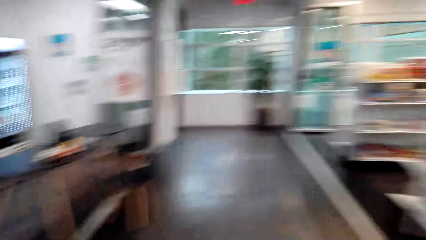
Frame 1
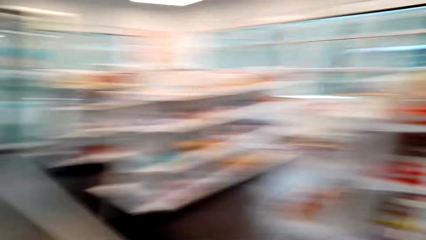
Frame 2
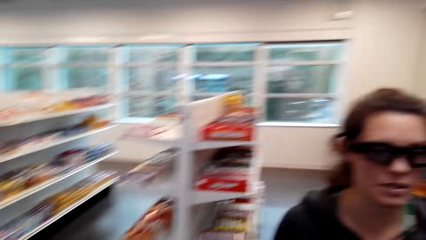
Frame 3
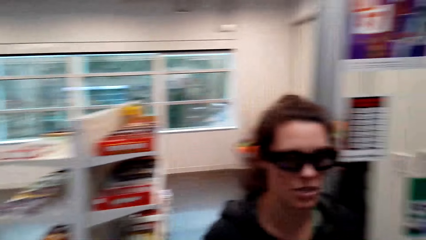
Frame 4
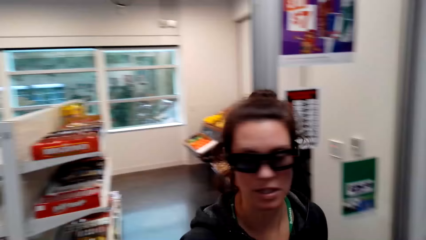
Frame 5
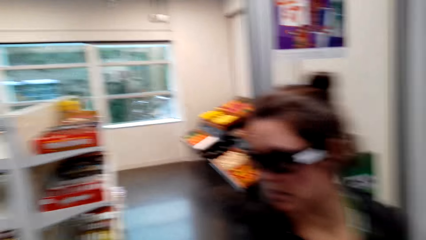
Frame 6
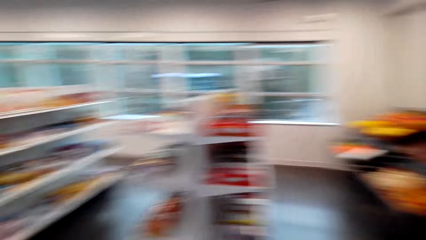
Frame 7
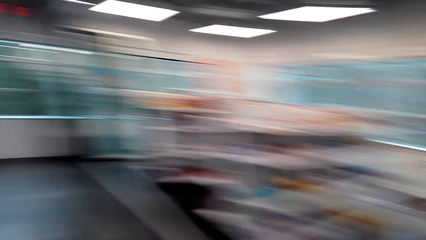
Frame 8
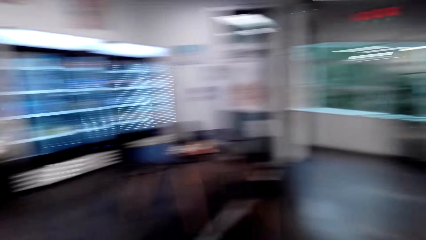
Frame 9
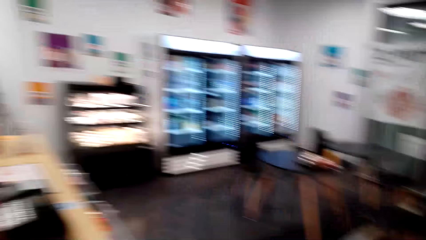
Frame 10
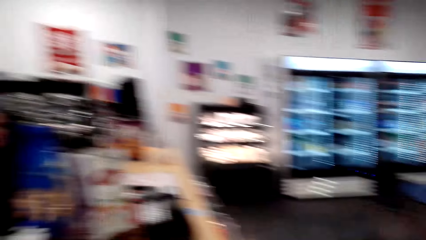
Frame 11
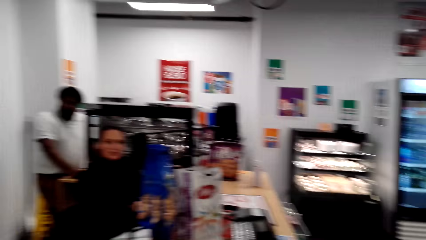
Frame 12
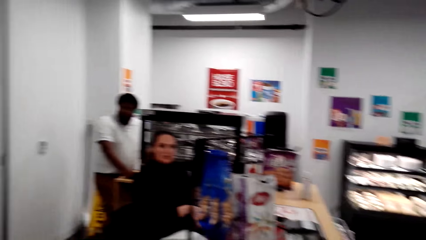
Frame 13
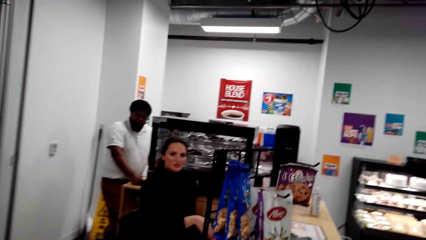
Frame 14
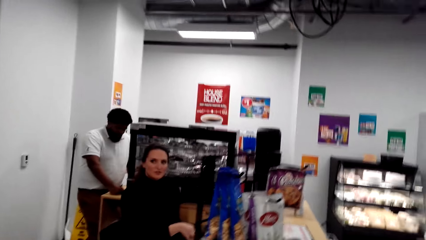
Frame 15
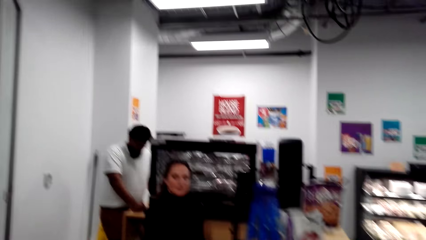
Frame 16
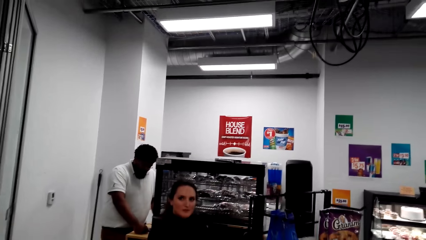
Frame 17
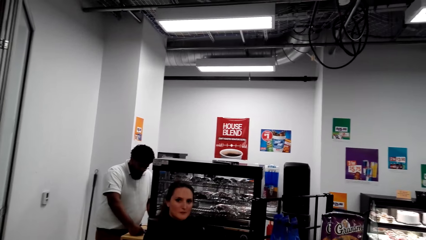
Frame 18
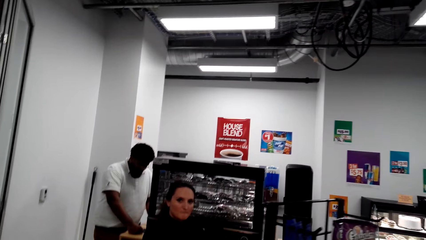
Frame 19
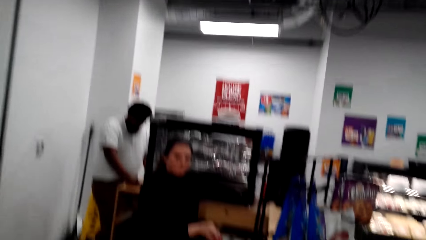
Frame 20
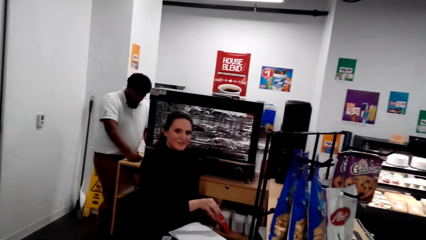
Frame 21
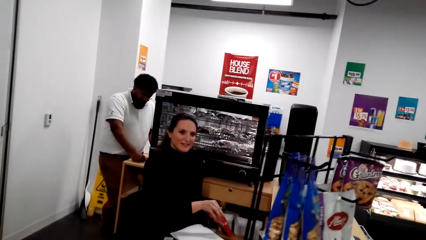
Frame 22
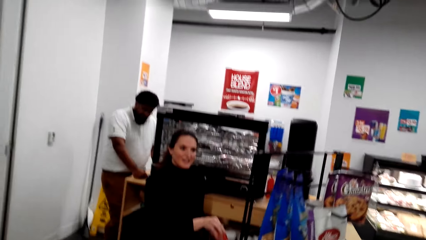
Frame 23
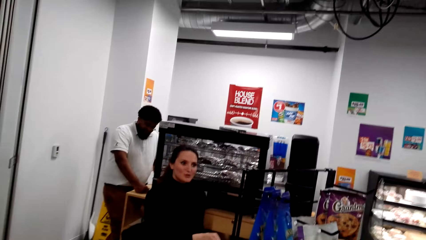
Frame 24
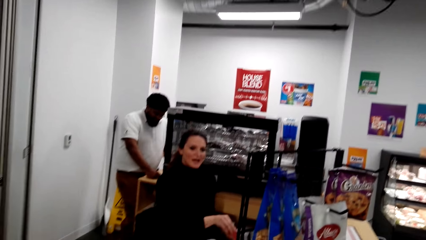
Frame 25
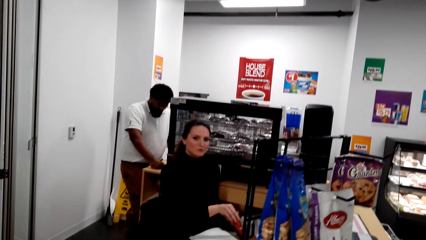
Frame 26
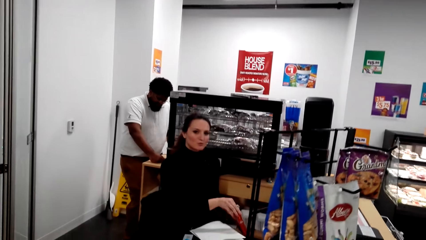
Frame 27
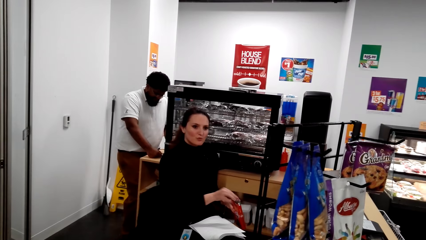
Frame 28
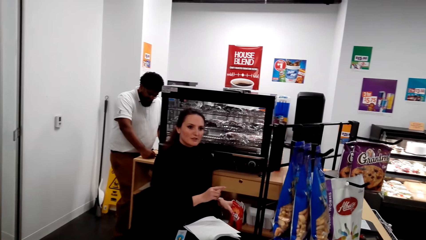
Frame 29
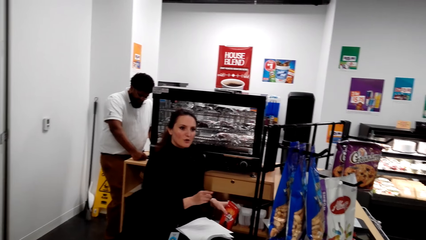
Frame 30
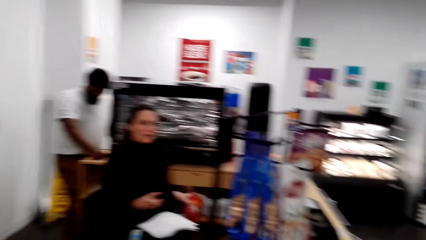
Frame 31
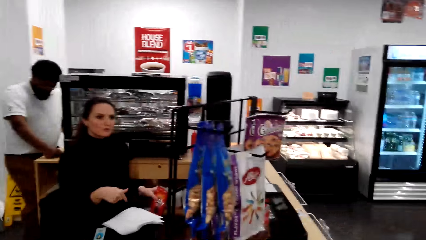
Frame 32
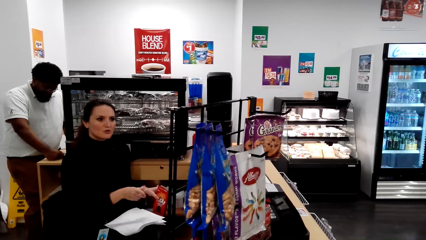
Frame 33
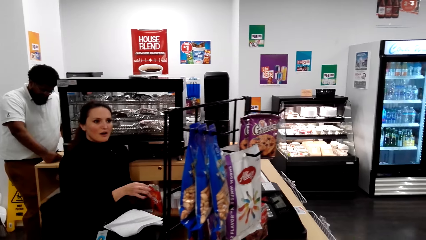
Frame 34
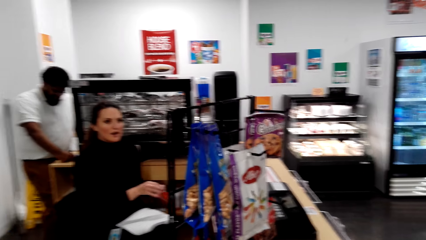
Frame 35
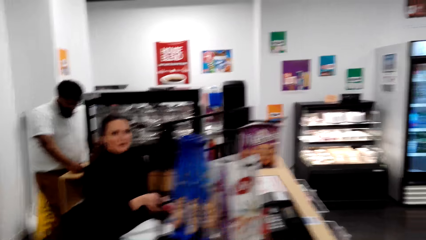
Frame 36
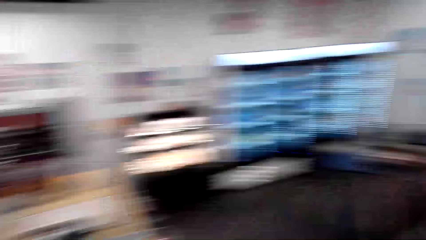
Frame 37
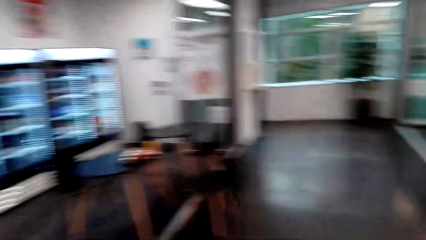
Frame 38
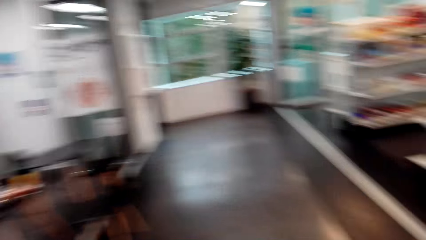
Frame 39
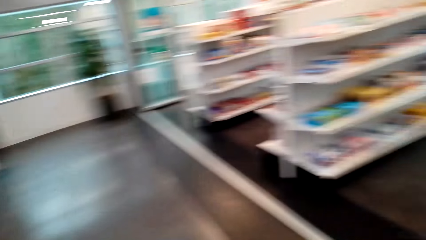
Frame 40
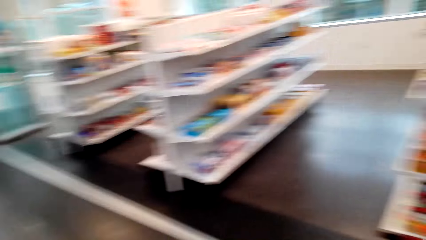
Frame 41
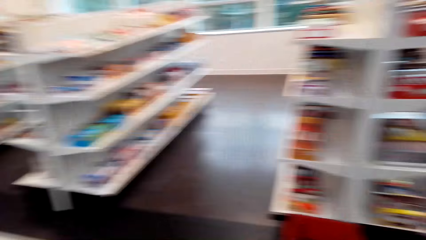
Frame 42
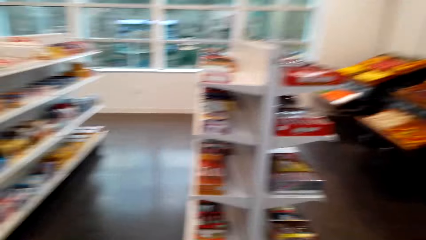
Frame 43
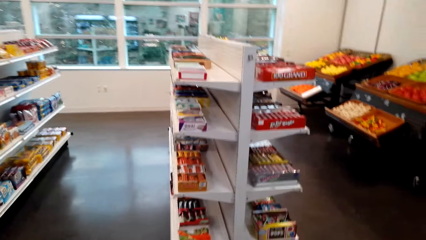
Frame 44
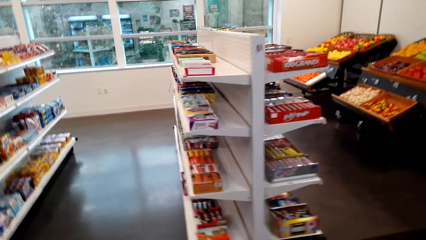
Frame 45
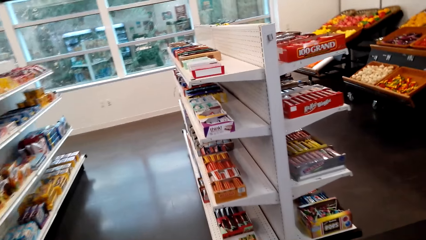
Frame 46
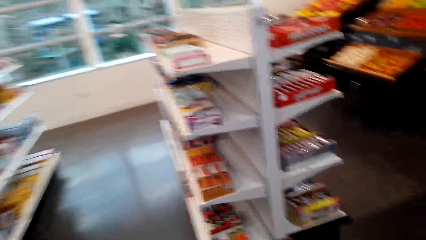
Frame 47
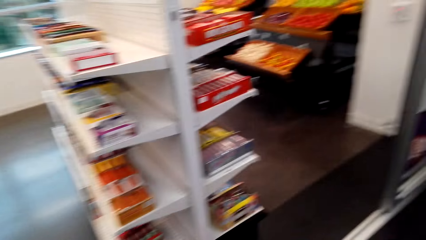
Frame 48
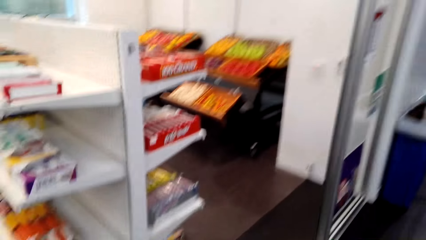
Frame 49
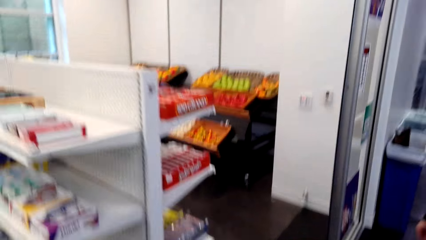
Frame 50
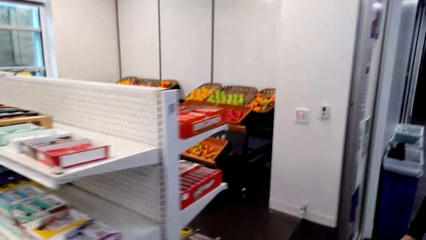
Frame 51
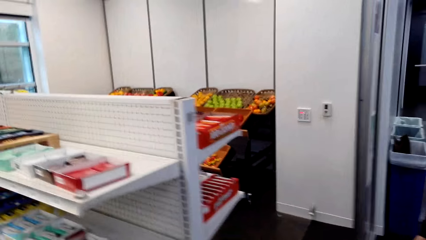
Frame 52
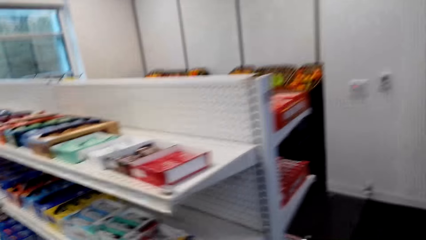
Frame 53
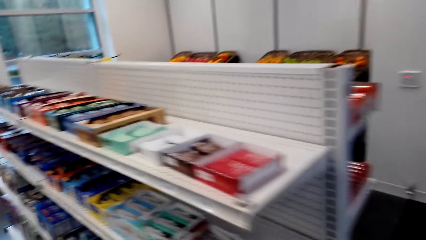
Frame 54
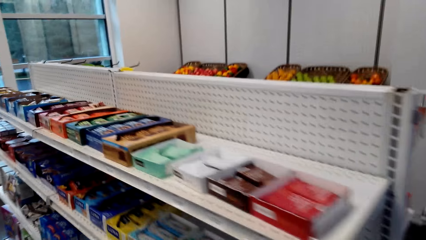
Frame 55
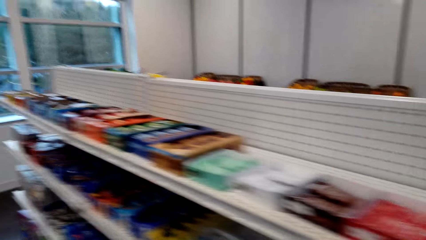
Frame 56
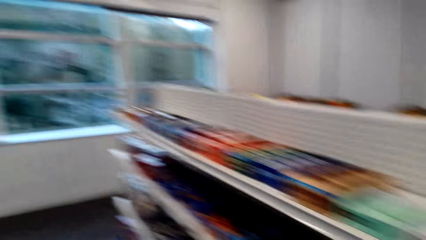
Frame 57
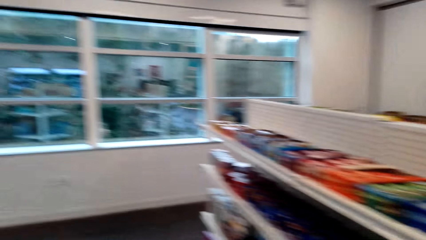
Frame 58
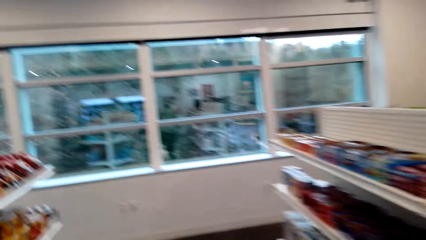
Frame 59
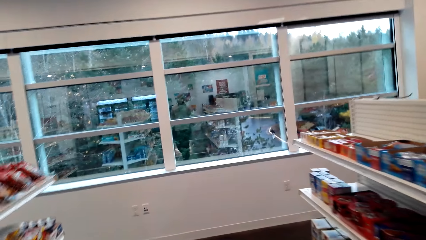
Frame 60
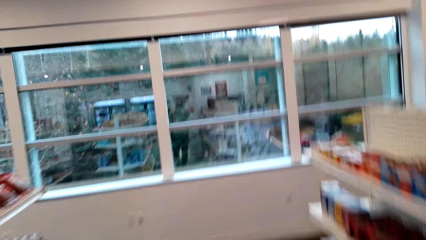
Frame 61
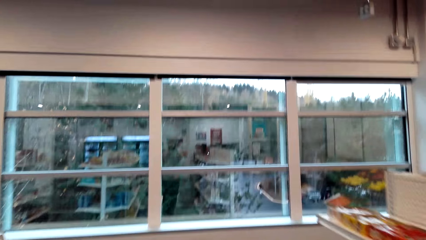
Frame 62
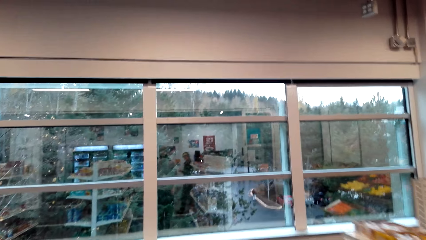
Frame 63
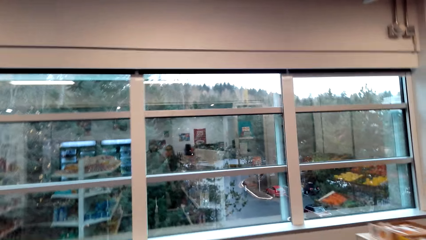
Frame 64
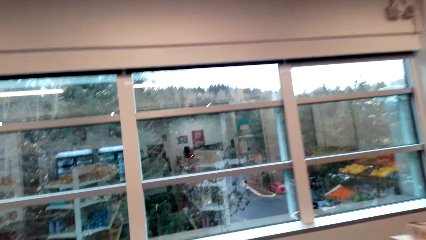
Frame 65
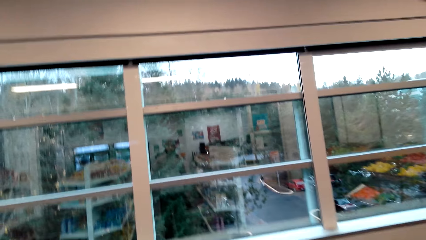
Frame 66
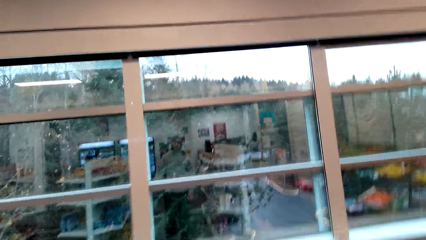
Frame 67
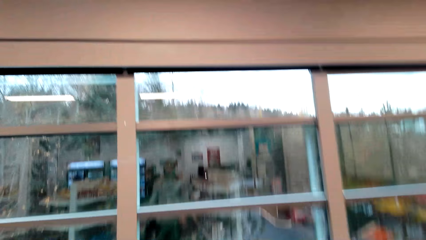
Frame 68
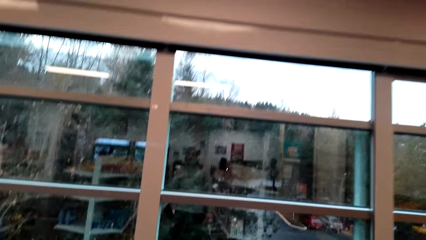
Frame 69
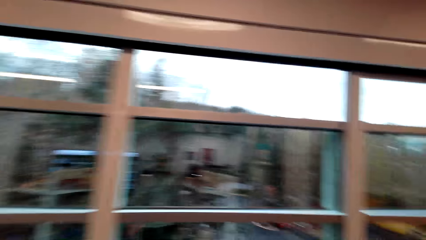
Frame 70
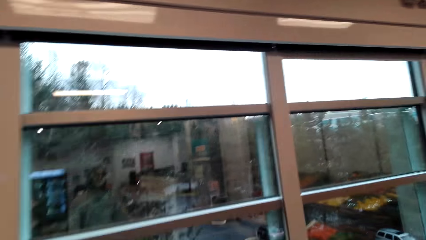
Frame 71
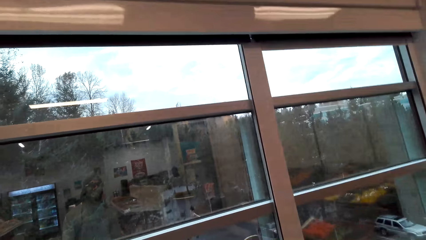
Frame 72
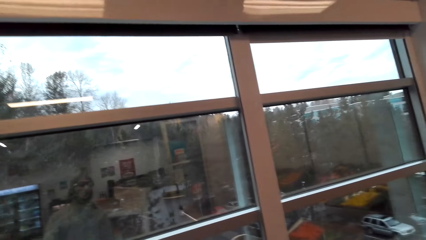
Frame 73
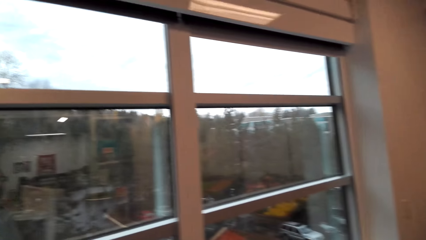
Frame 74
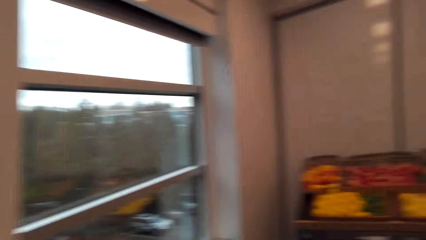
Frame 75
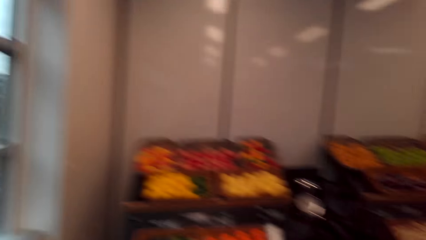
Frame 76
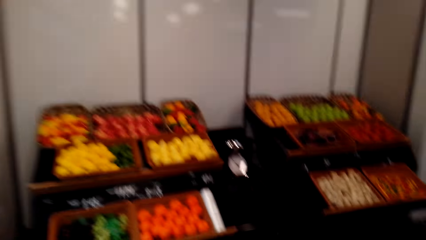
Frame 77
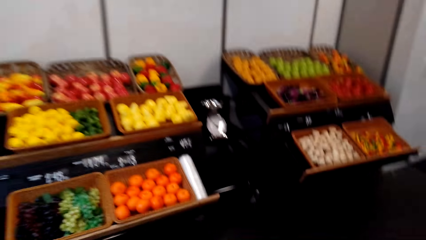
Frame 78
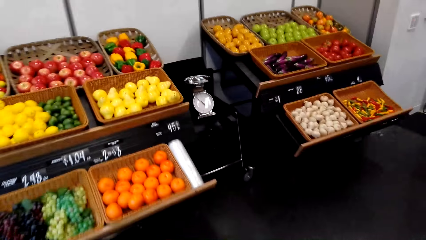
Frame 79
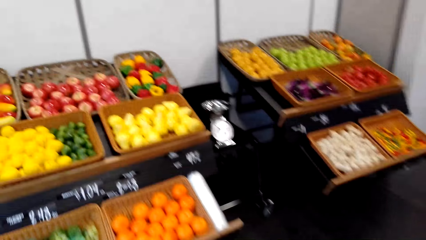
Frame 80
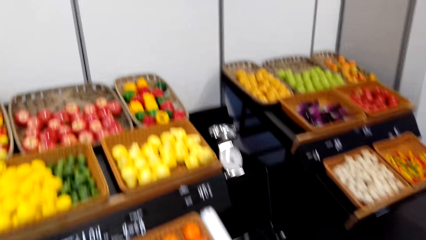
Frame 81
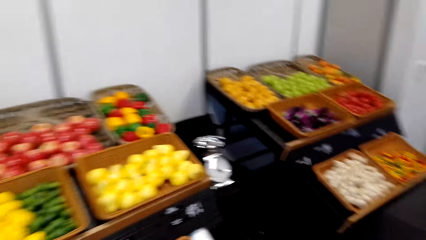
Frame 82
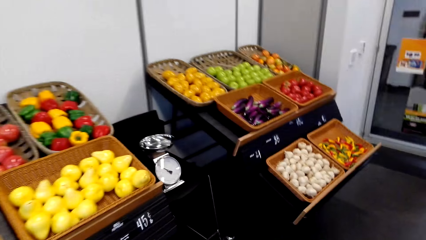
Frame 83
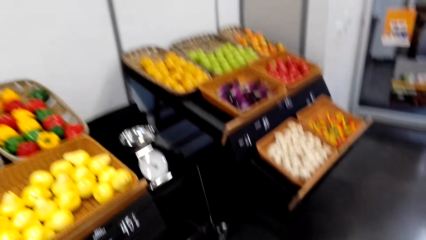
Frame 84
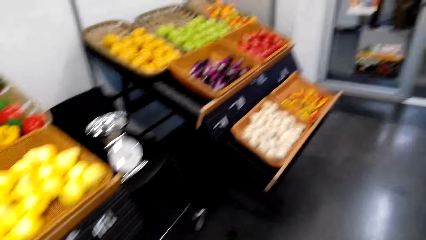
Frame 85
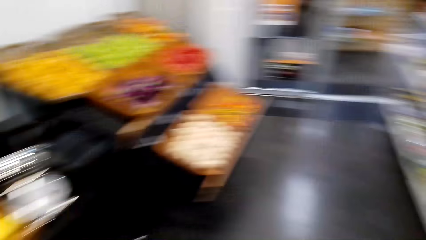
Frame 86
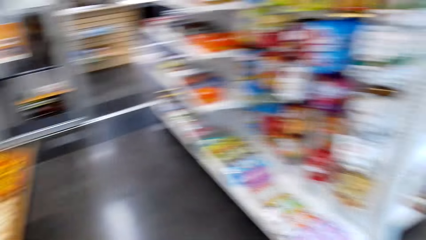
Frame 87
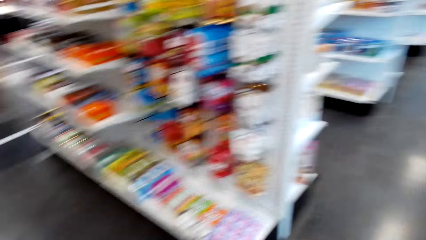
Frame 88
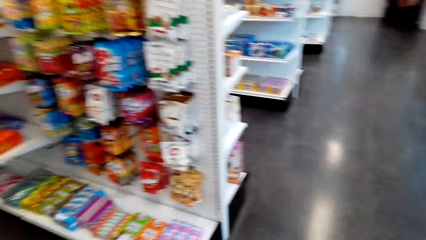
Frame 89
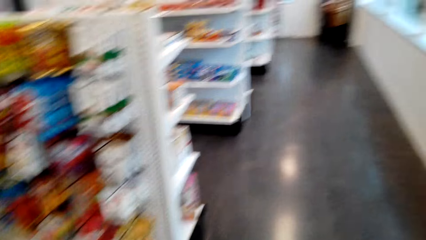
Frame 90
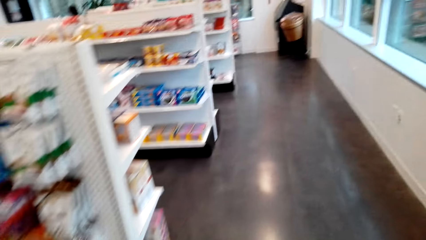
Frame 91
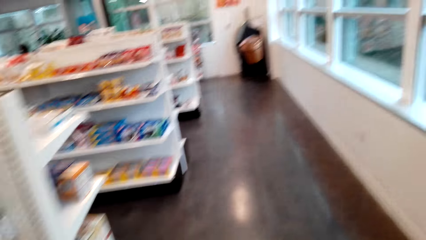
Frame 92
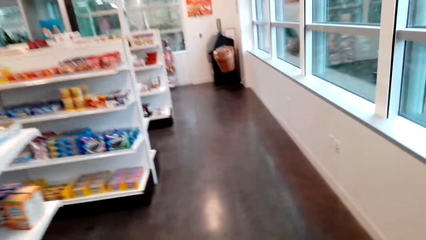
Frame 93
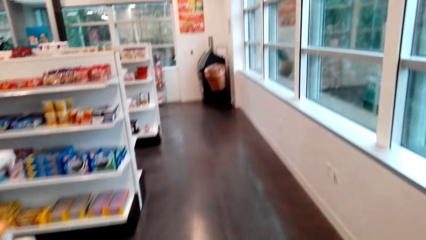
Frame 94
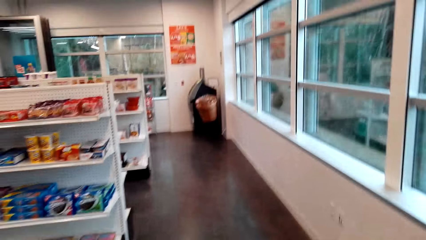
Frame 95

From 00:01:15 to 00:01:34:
The camera wearer looks around the house. A lady talks. The camera wearer walks around the store. They look at the fruits and vegetables.
